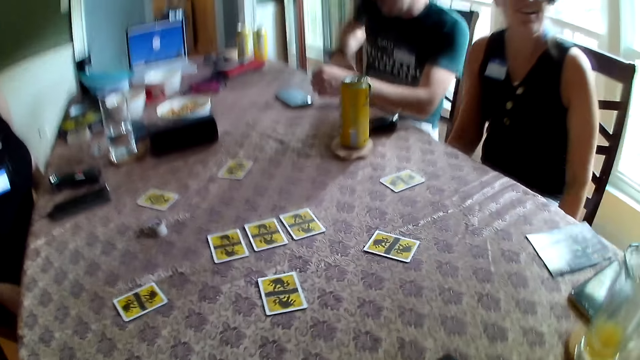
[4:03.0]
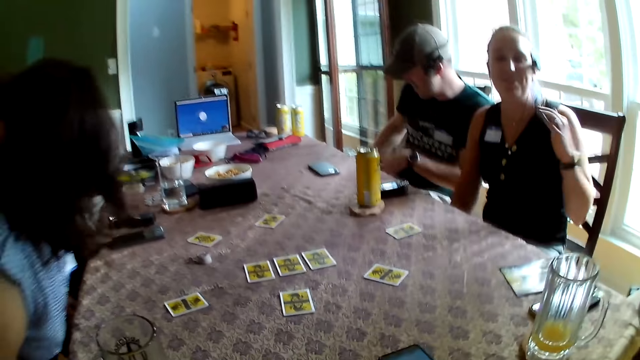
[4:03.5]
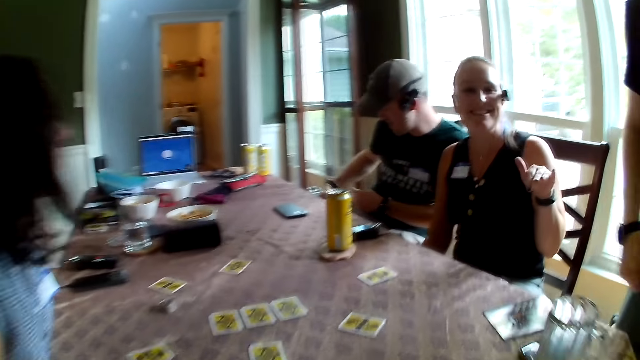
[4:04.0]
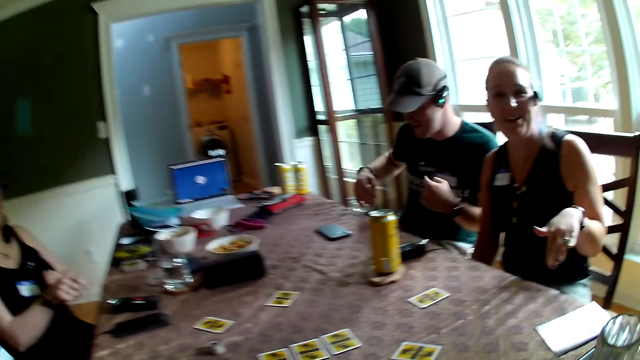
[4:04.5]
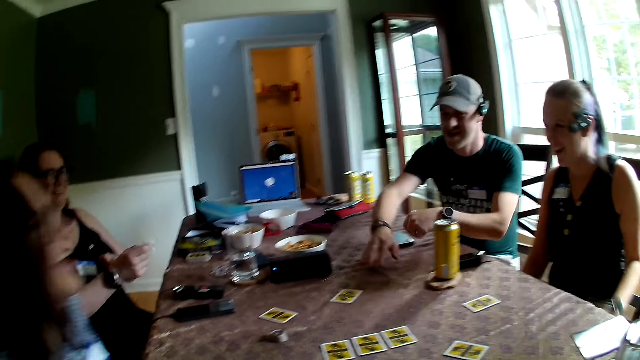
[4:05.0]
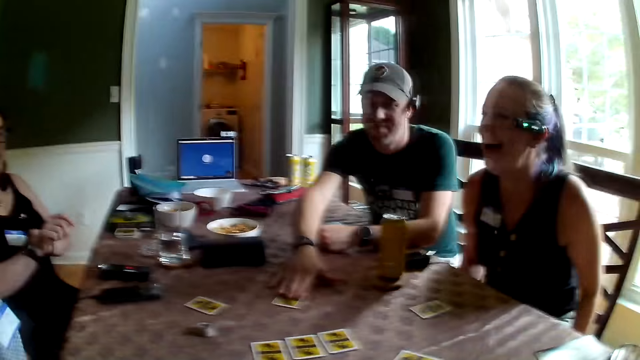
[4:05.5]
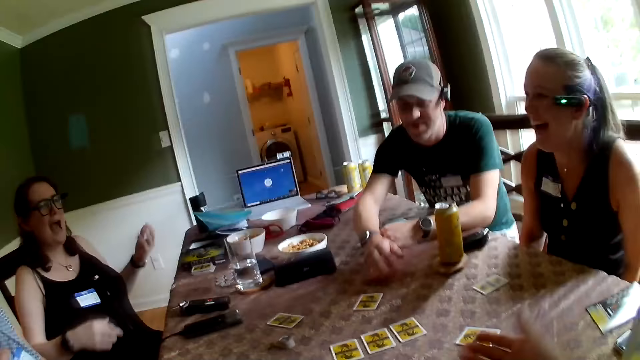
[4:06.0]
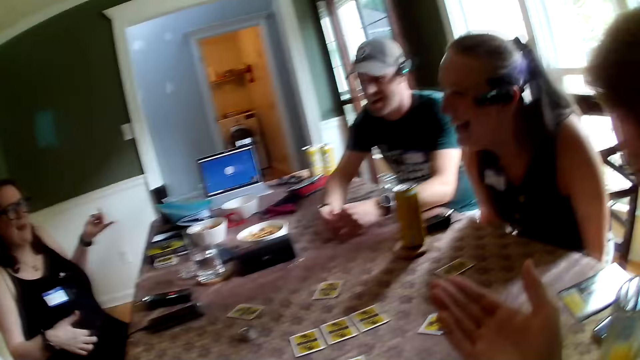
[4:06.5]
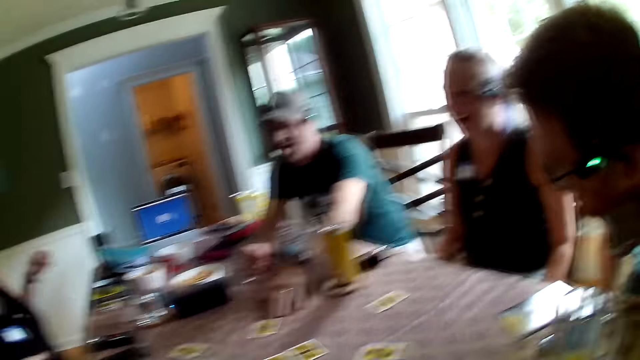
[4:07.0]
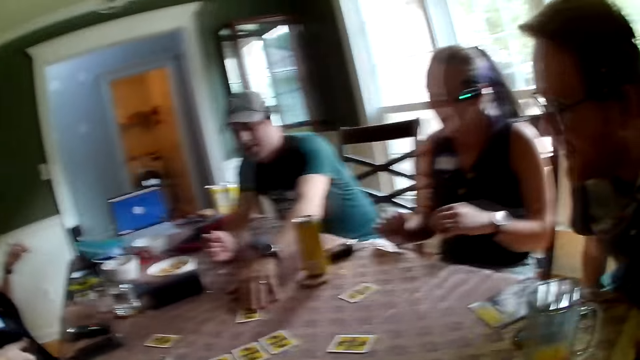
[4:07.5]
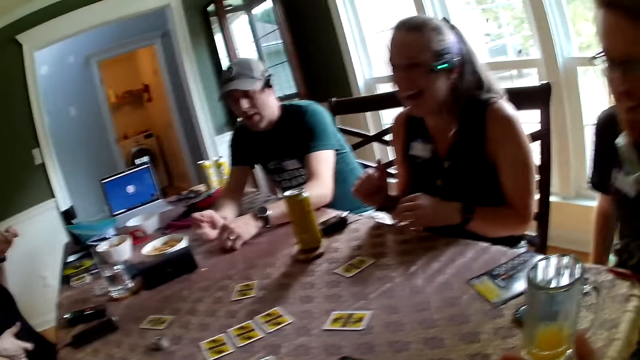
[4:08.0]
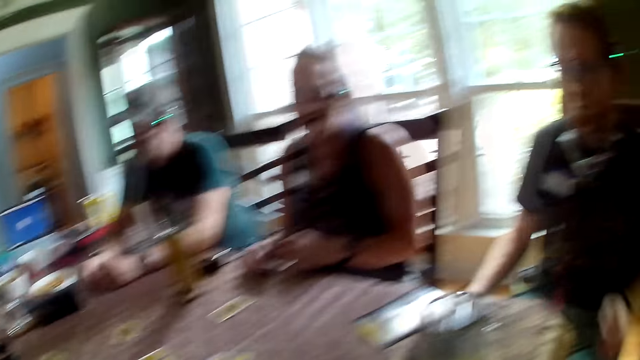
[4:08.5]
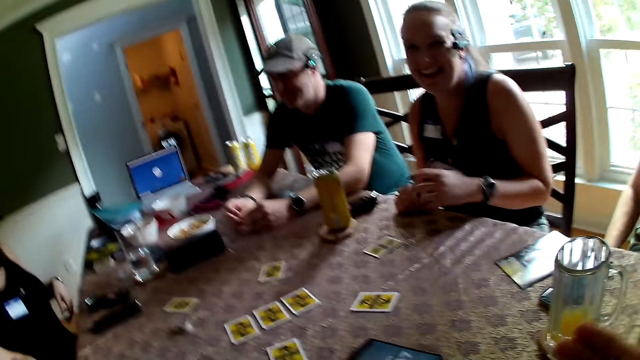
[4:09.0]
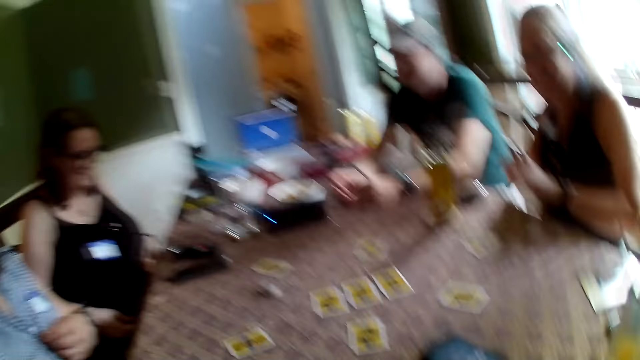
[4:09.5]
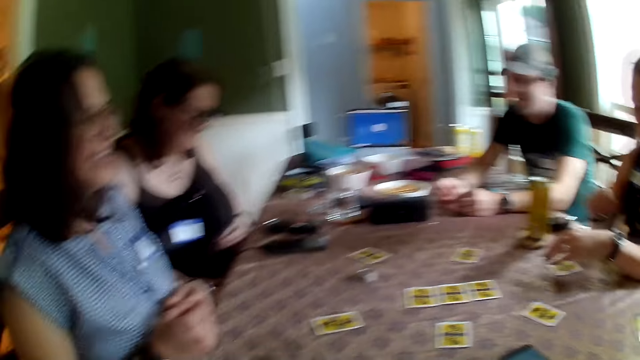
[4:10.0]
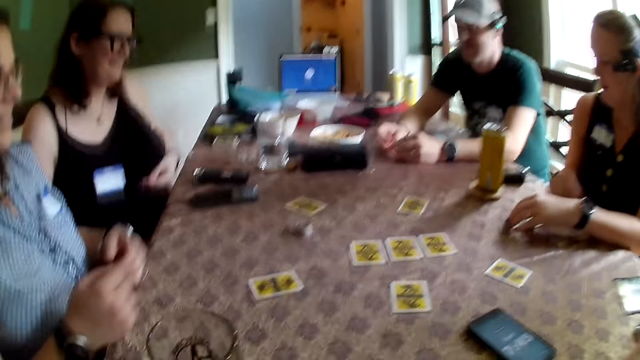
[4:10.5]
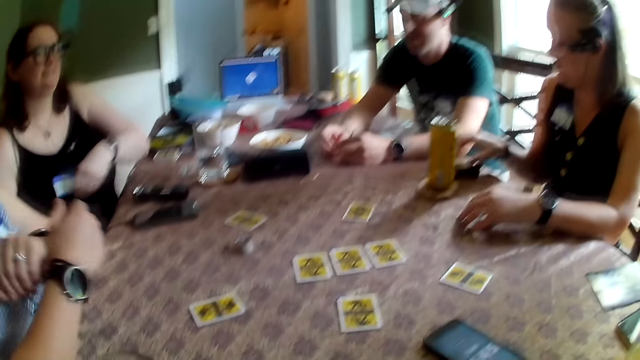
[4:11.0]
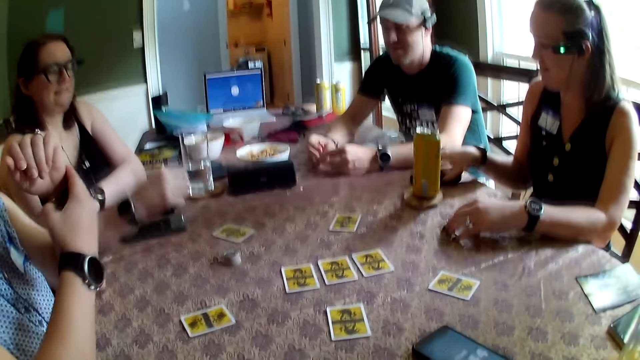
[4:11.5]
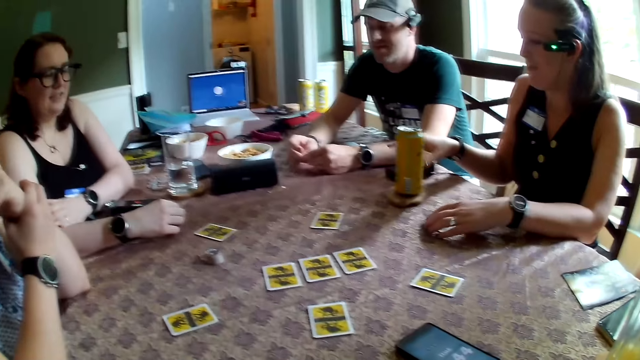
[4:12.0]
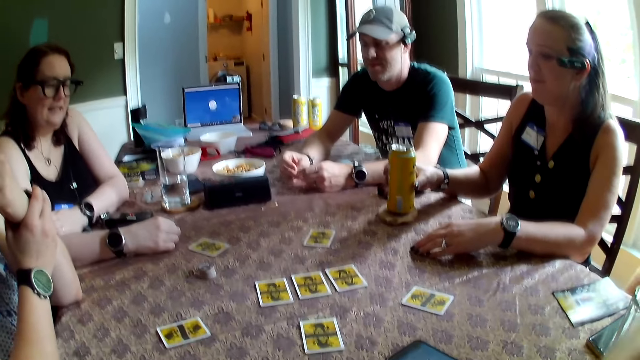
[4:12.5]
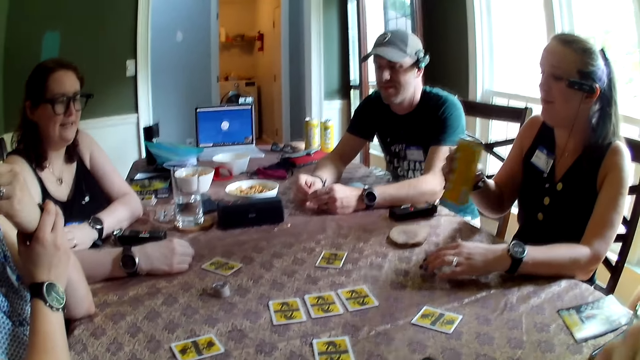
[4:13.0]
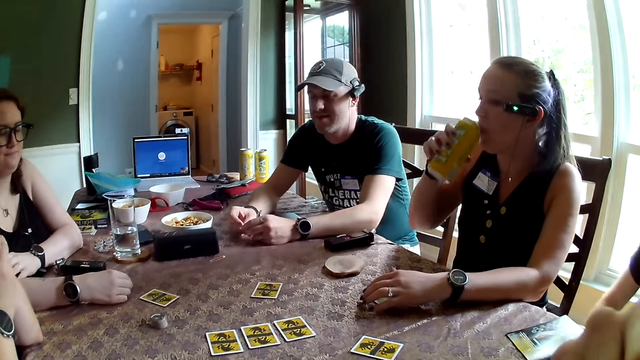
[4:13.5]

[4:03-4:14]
A person sits on a chair. Another person sits on a chair. A third person sits on a chair. The camera wearer converses with the group of people at the table. A fourth person converses with the camera wearer. The first person touches a card on the table. He places his left hand on the table and moves the card on the table with his right hand. The camera wearer converses with the group of people at the table. The first person converses with the camera wearer. He moves the card on the table with his left hand. The fourth person places her left hand on the table. She moves the voice recorder on the table with her right hand. The third person adjusts a watch on a hand. The fourth person picks up a can drink or bottle of juice on a drink coaster with her right hand. She drinks from the can drink in her right hand.

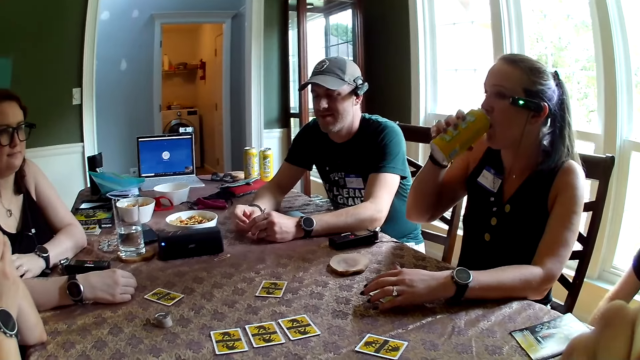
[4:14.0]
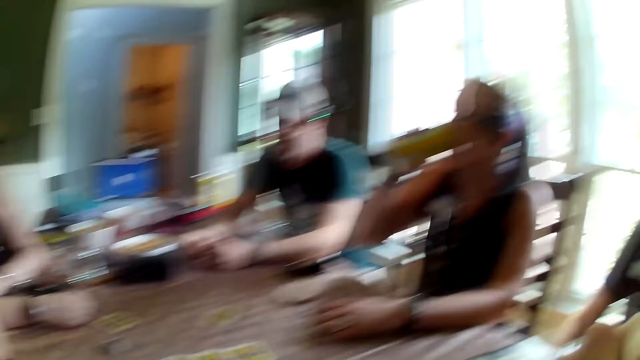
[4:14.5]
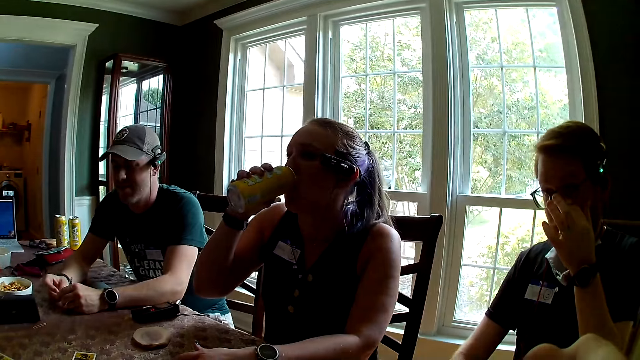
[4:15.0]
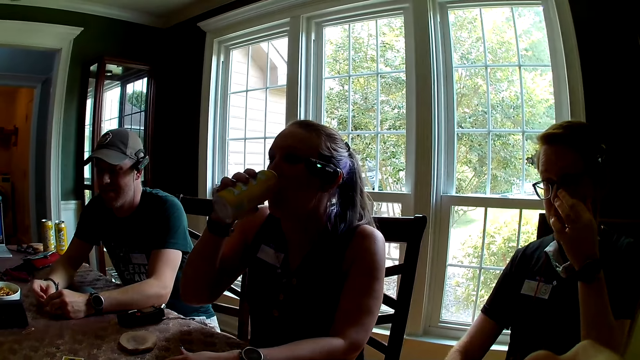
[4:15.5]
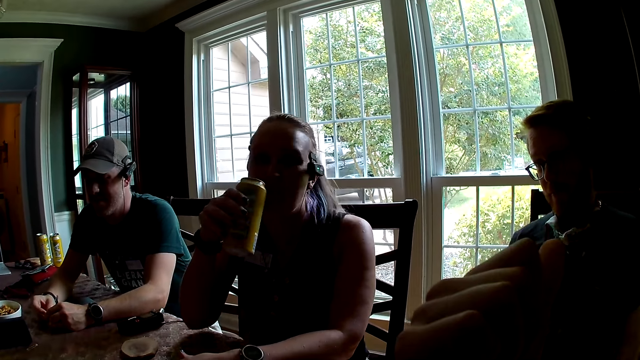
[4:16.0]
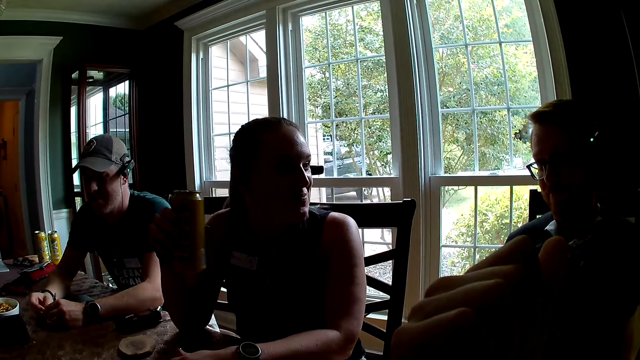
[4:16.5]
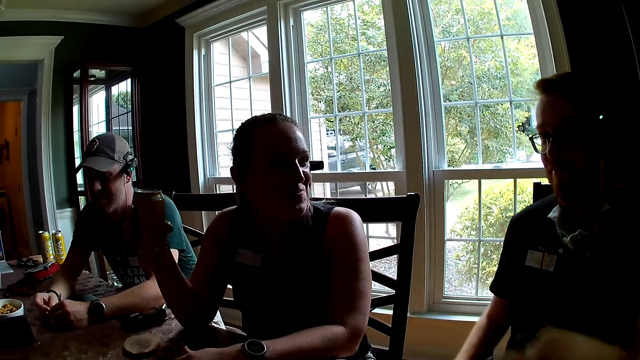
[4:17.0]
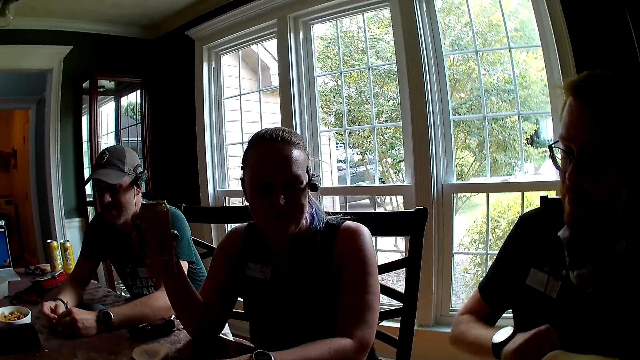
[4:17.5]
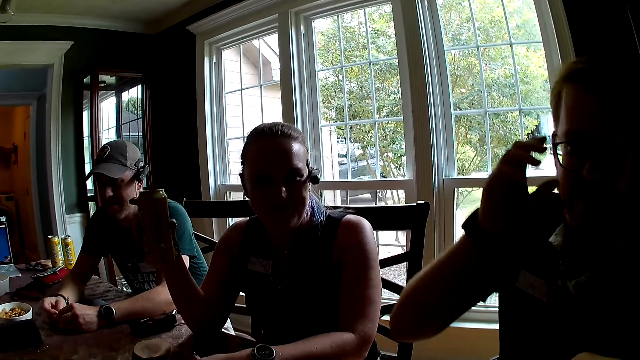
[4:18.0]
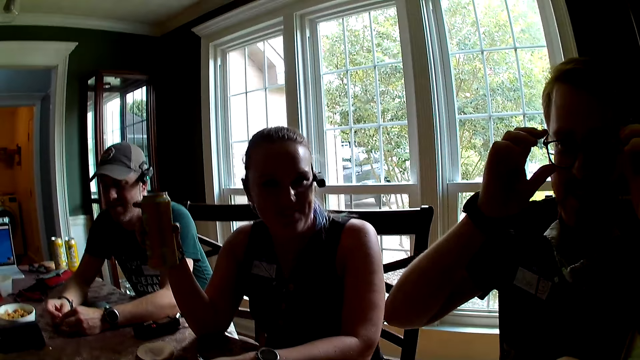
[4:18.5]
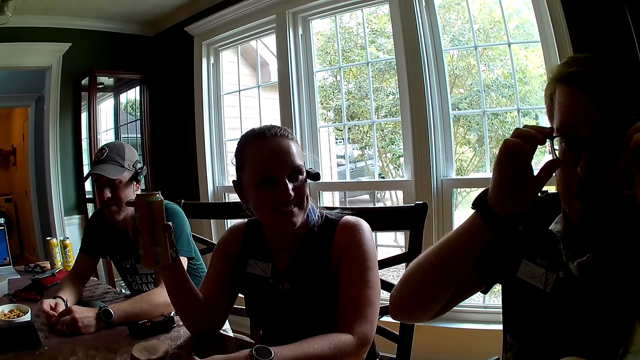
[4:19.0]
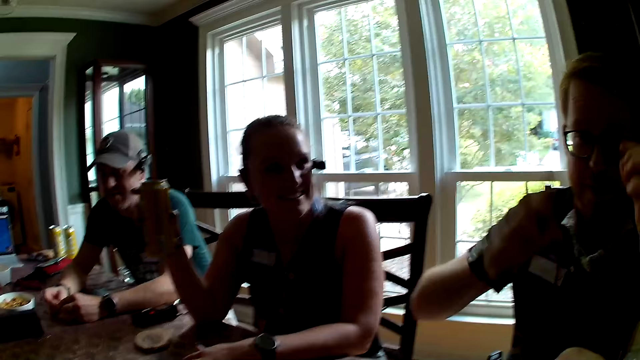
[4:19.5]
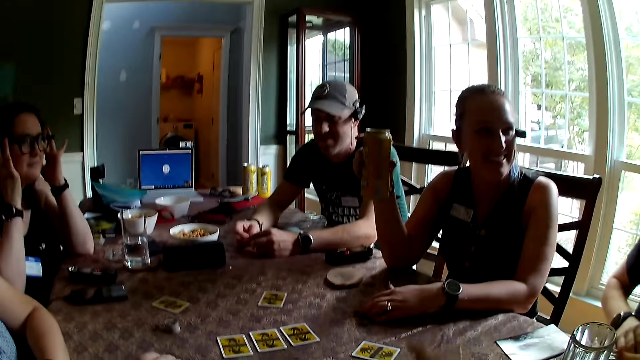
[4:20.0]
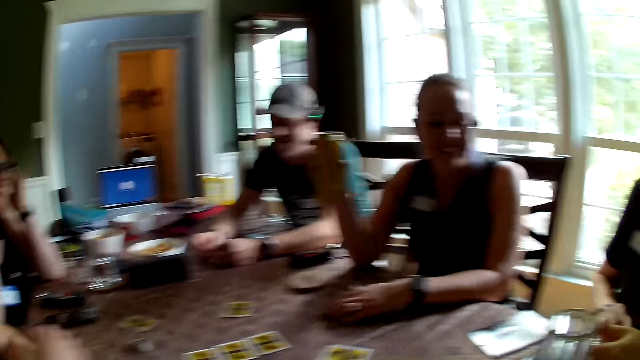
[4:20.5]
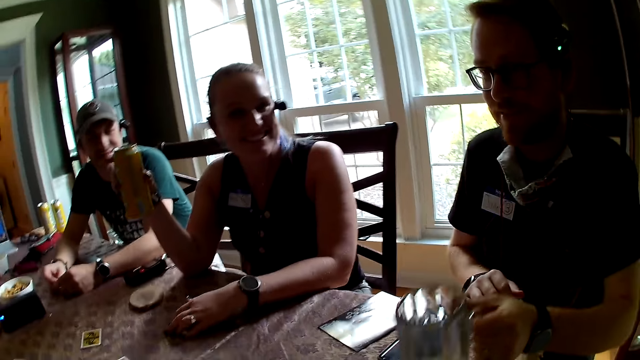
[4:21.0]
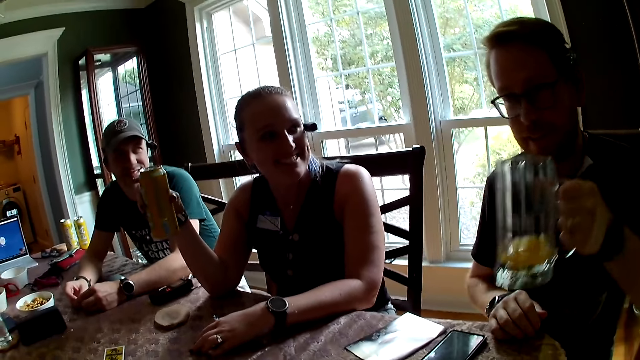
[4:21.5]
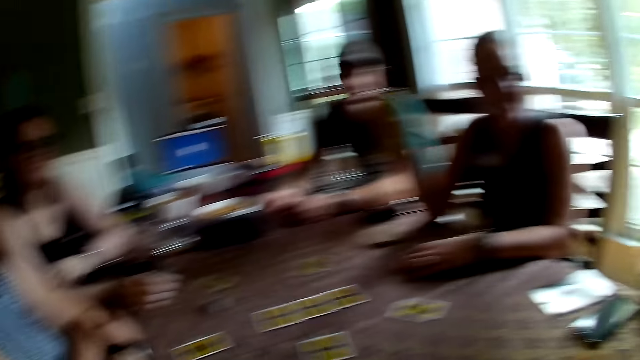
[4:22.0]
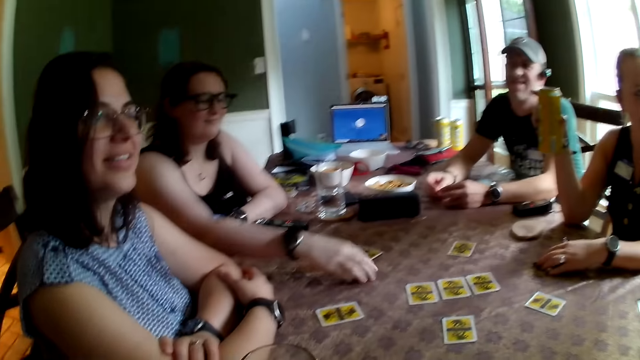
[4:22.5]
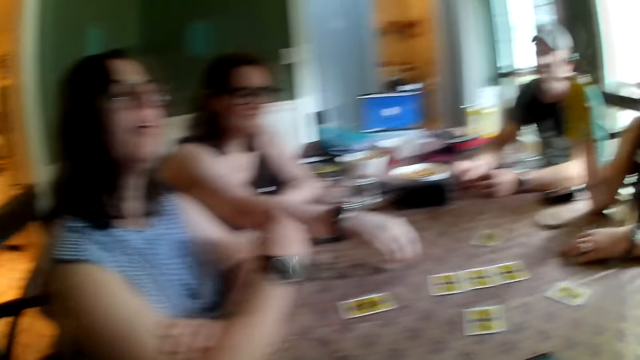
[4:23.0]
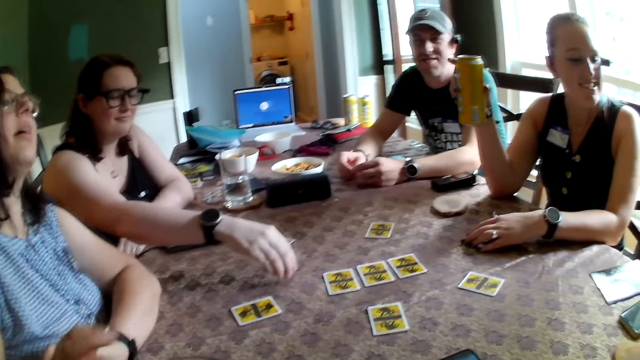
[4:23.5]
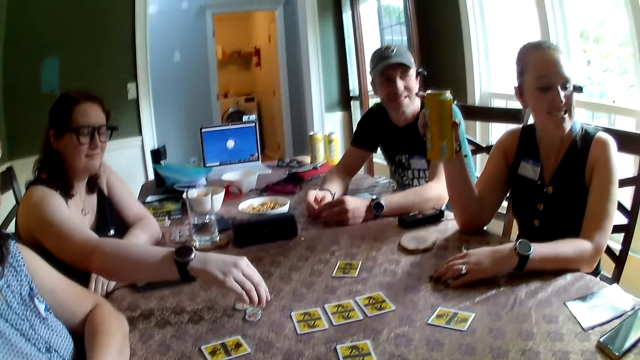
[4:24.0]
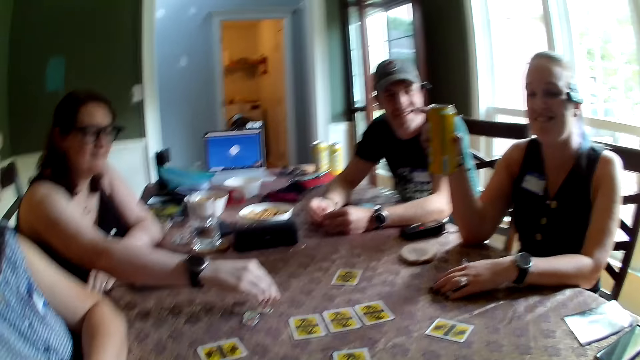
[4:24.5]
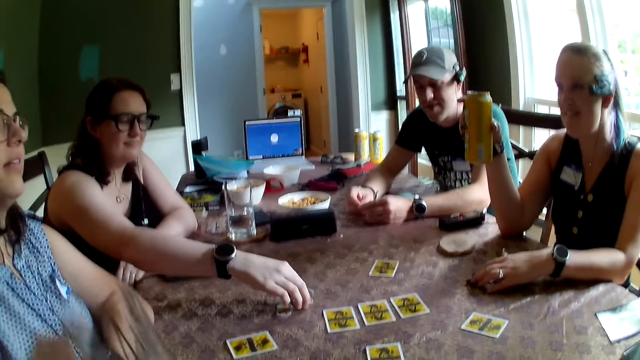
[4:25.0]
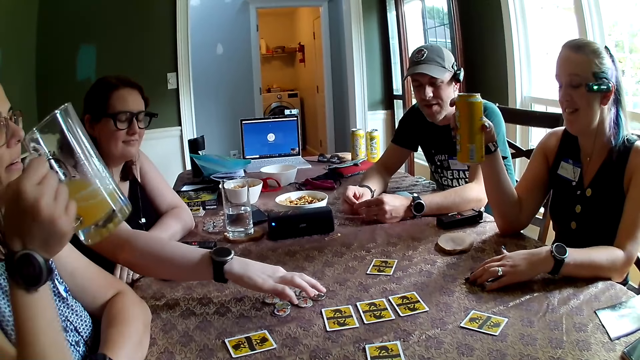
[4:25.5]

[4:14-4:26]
A person touches the face. The camera wearer sways a hand. They converse with the person. The person adjusts a pair of camera glasses with his right hand. A woman touches a pair of camera glasses with her hands. The camera wearer converses with the person. The person lifts the cup on the table to his mouth with his left hand. He drinks juice. The woman arranges the game pieces on the table with her right hand. Another person turns coins on the table. Another woman lifts a cup on the table with her right hand. A man converses with the first person.
